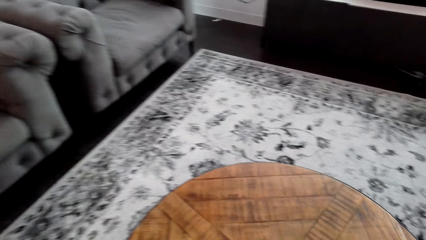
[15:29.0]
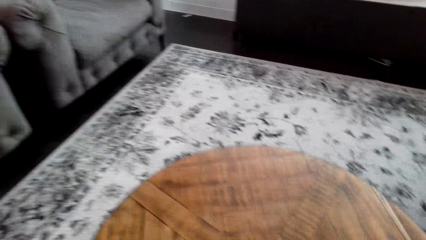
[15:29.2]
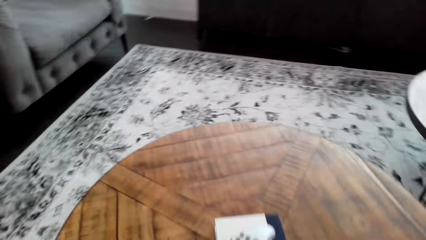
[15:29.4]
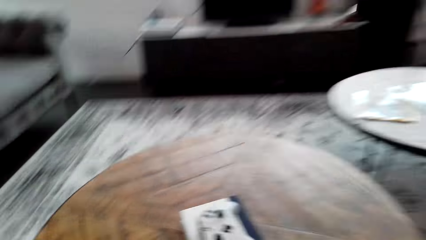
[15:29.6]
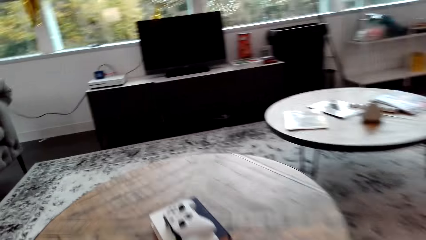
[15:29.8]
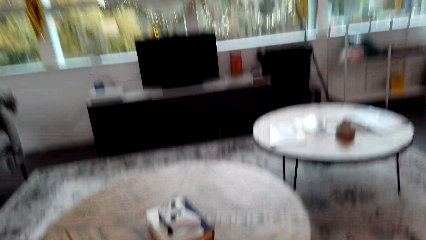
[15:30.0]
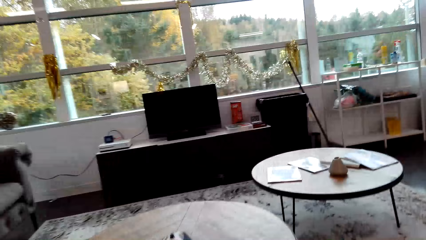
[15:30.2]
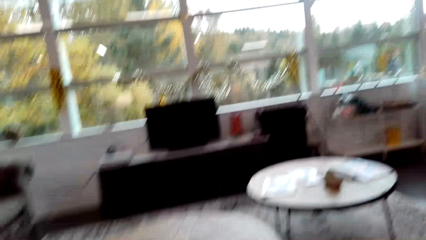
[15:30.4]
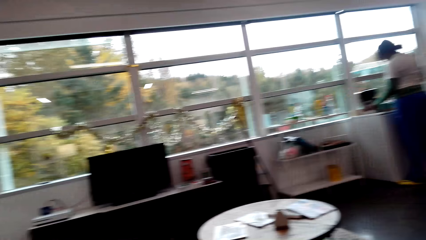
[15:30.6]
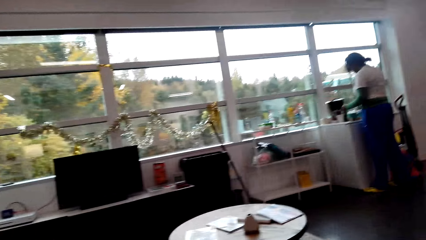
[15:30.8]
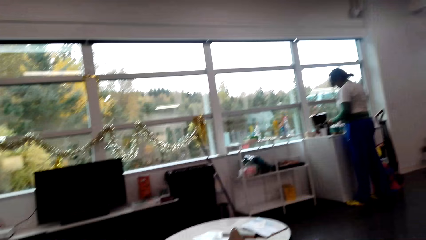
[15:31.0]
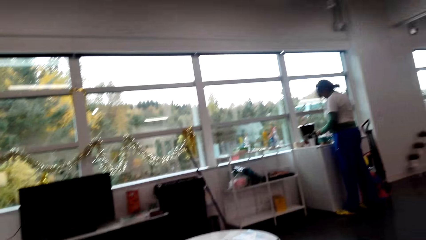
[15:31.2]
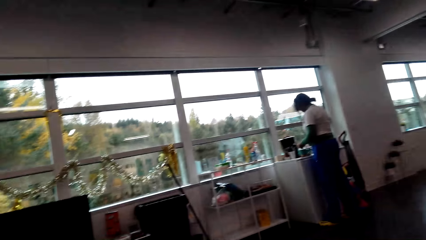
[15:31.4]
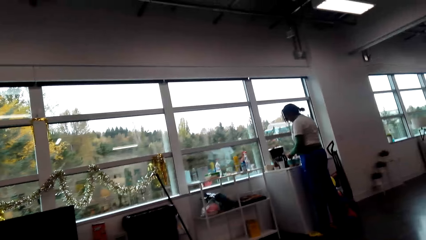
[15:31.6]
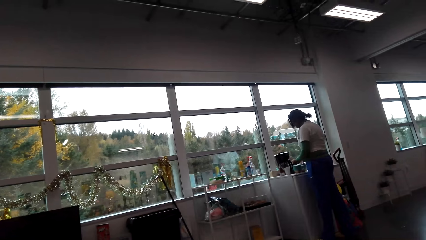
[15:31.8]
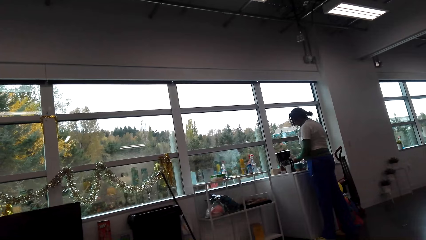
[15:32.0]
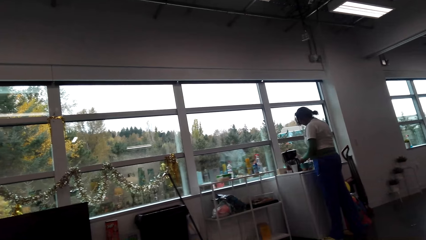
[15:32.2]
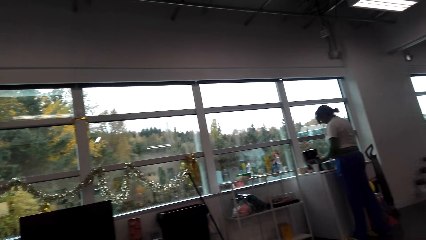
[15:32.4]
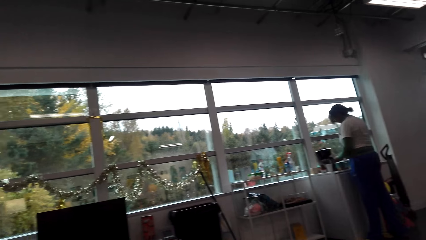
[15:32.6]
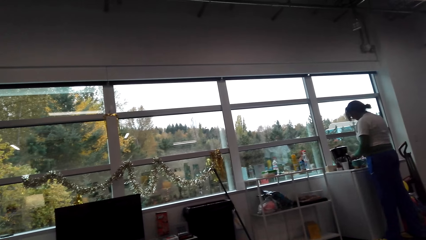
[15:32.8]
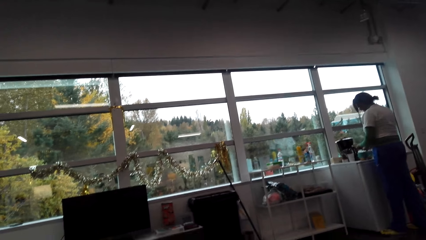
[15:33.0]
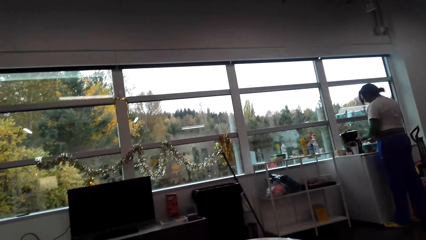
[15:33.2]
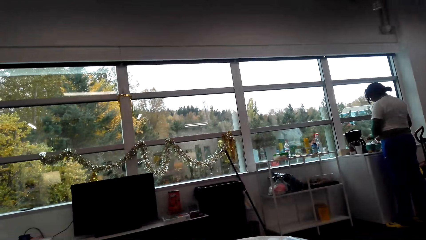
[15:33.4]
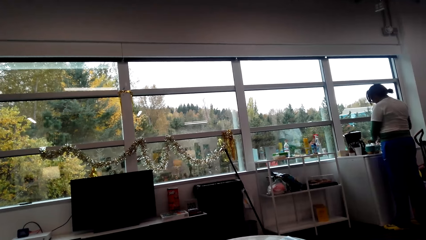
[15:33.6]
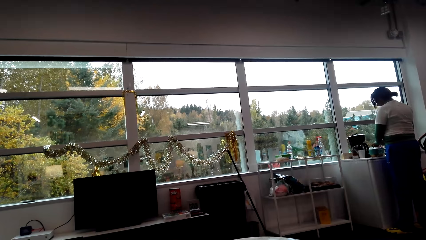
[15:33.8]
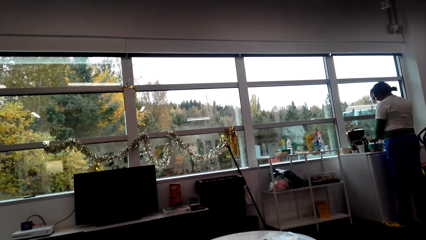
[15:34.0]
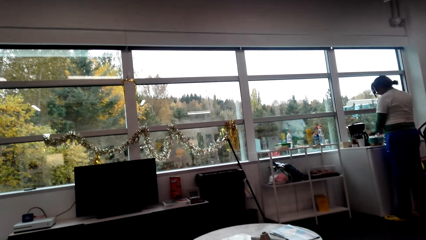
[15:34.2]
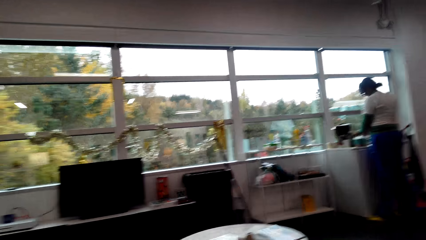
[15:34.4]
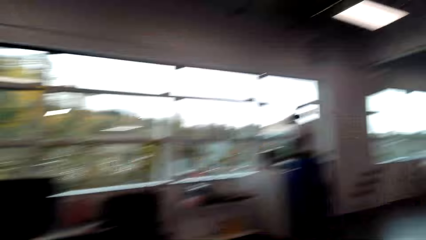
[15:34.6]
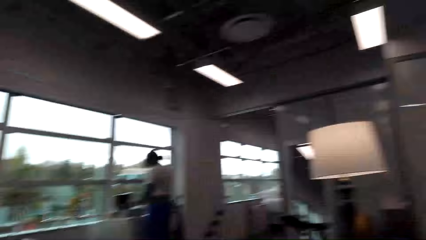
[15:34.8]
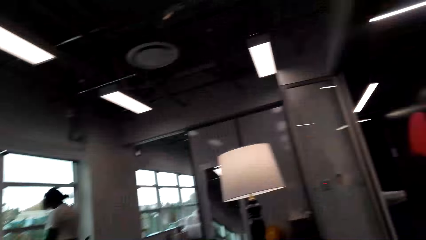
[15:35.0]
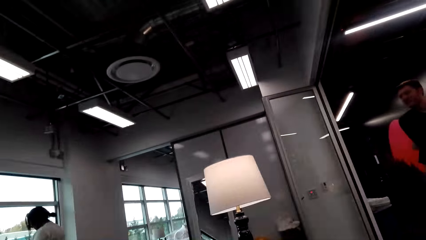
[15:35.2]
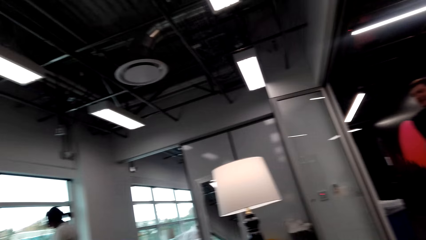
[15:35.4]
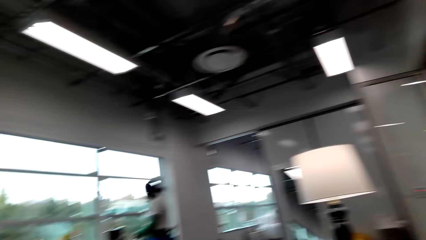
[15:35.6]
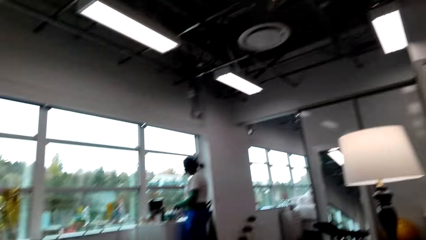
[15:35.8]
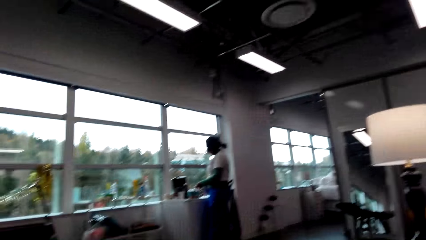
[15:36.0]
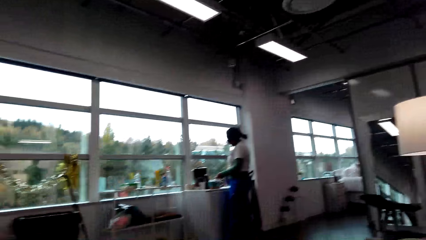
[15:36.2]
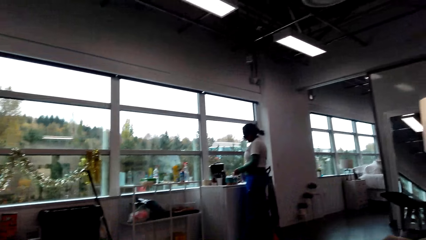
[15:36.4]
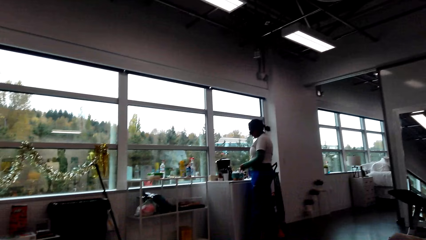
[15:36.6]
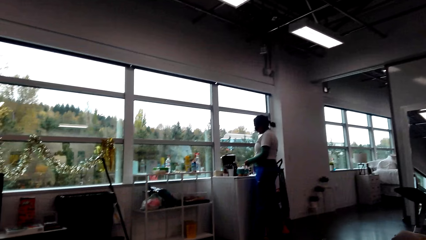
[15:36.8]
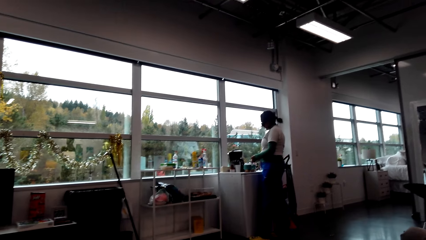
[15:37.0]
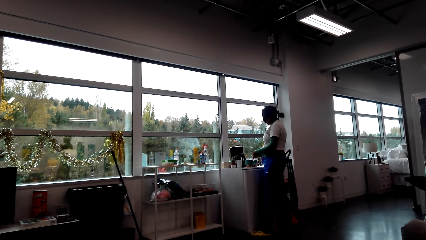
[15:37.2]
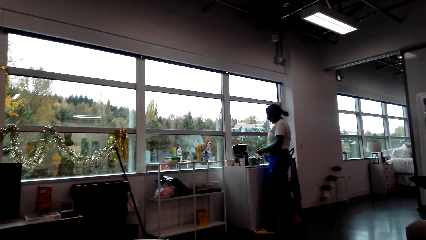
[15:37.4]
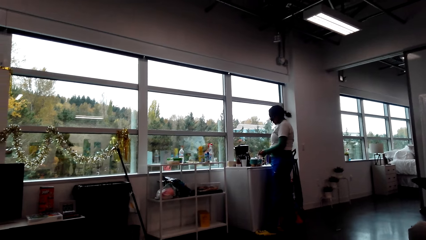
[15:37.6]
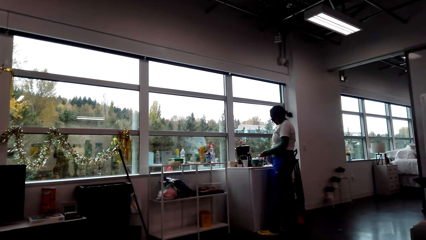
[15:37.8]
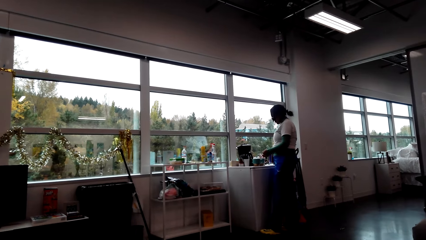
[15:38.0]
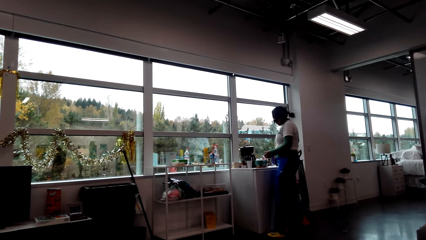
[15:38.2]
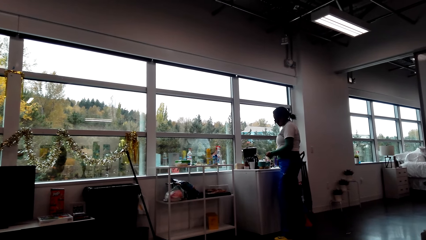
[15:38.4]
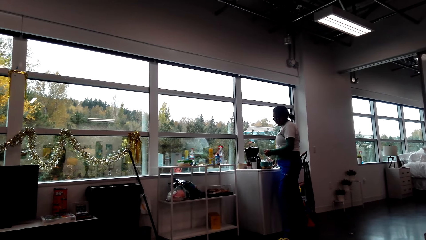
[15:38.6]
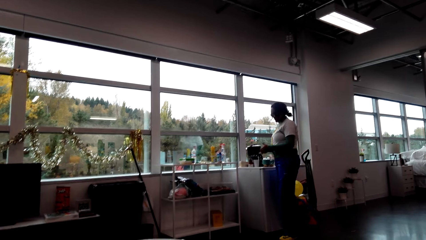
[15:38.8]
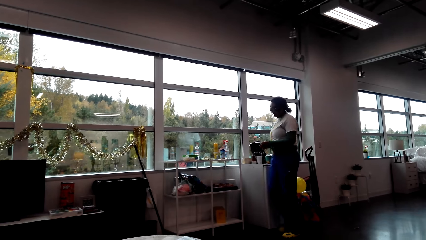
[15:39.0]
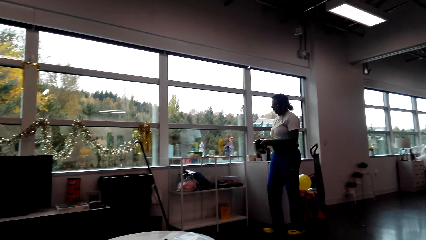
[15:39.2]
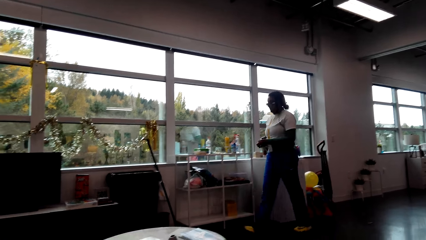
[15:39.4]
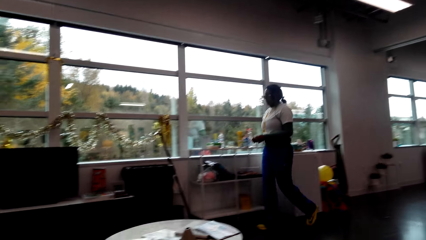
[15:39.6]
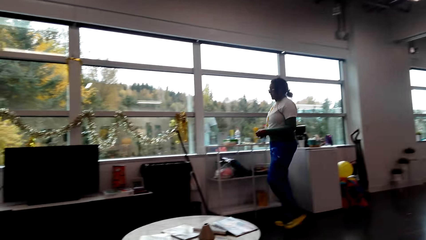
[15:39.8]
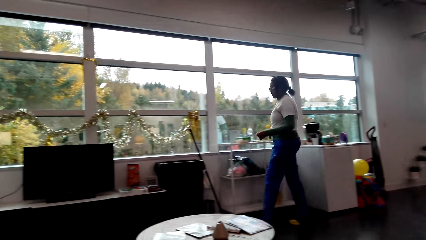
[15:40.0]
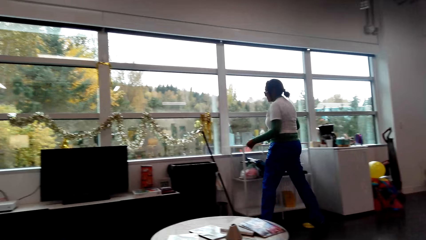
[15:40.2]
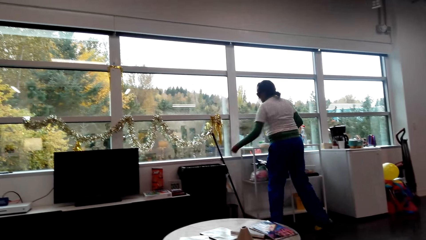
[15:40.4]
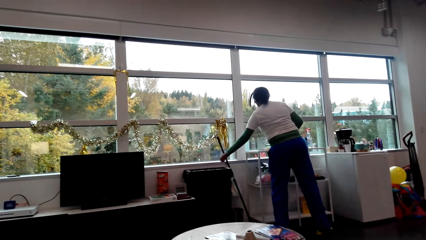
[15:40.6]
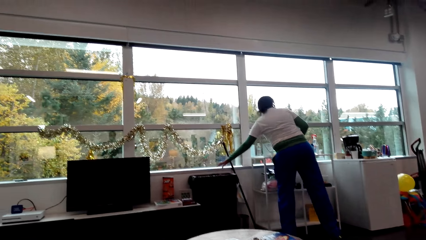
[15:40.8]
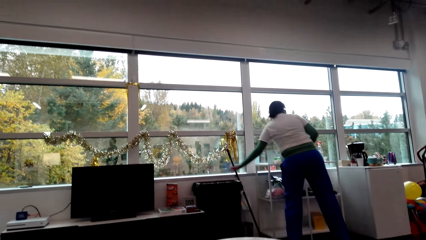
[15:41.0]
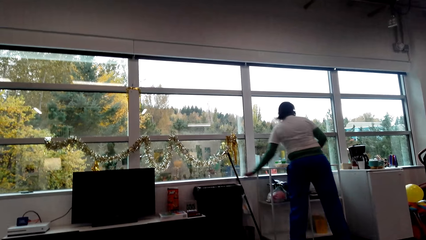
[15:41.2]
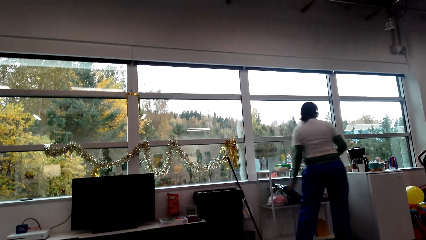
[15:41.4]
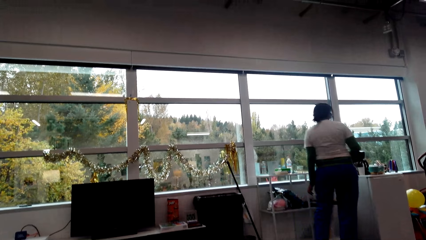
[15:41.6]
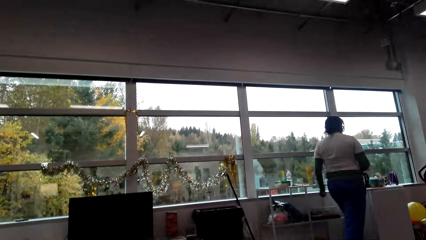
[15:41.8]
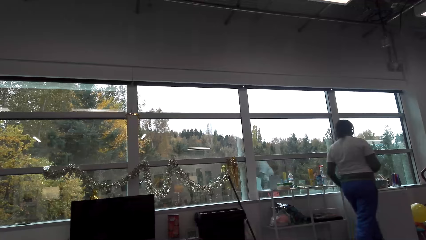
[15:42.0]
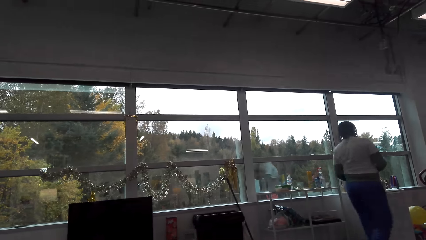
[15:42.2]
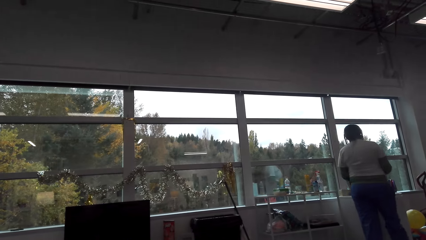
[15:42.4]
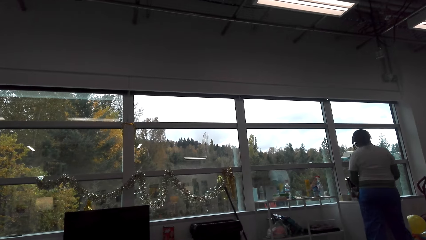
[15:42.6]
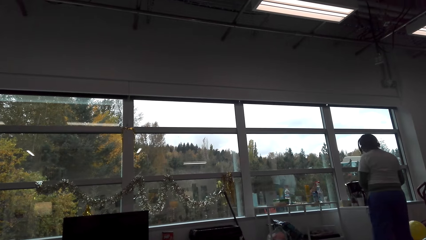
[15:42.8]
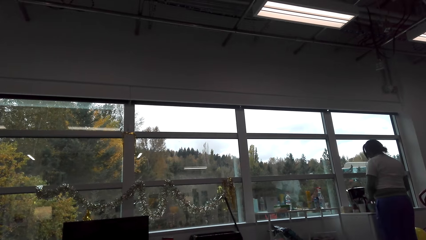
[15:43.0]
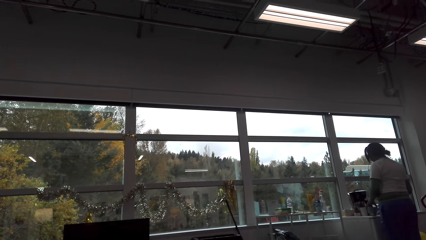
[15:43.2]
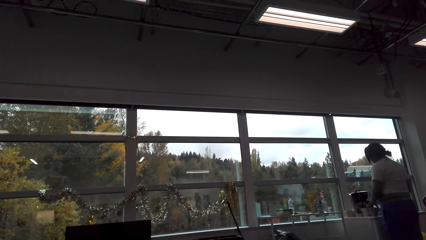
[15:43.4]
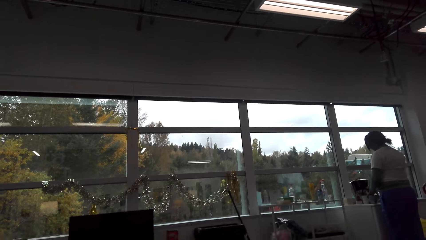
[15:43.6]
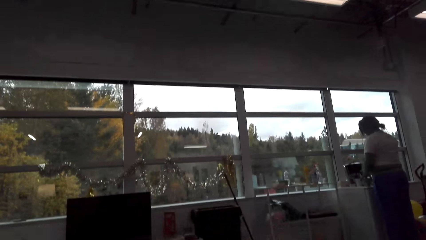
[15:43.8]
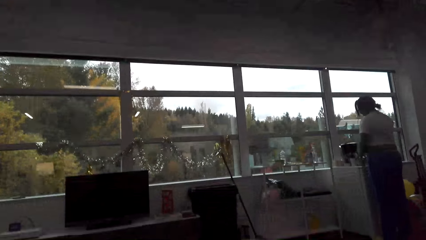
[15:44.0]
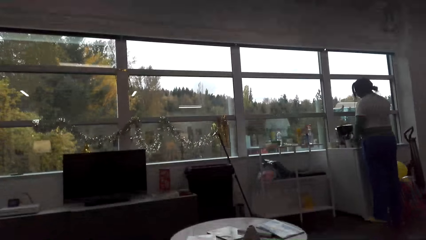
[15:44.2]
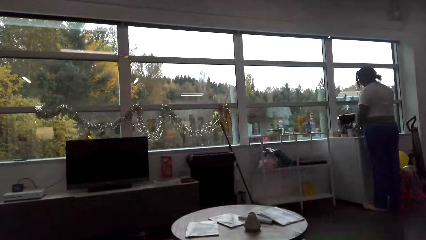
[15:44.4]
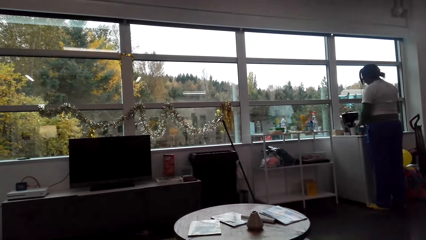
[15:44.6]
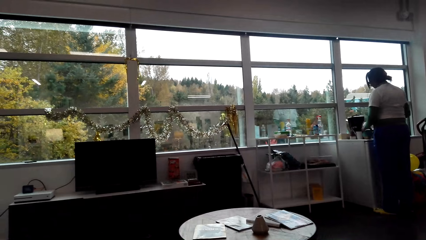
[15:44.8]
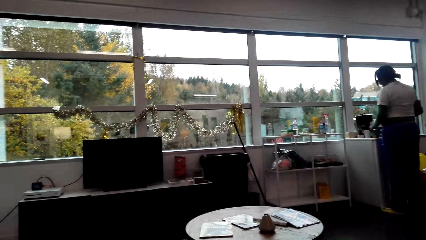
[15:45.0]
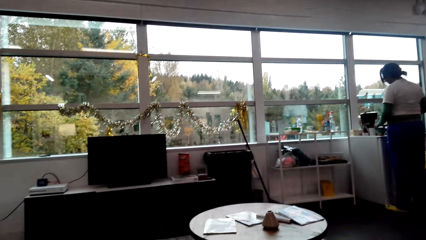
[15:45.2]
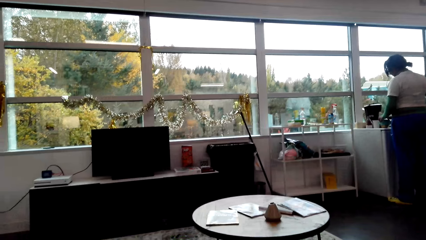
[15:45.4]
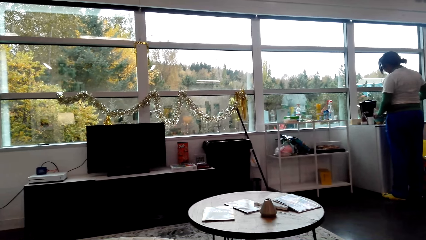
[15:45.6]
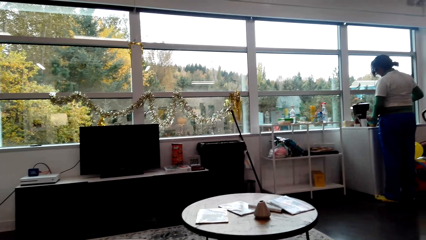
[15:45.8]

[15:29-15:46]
The camera wearer sits on a couch. They look around. They turn around the room. A woman does something. The camera wearer looks around. The woman prepares coffee. The woman walks around the room. The camera wearer puts the waste in the dustbin. The woman throws trash in a bin. The woman walks around the room.
